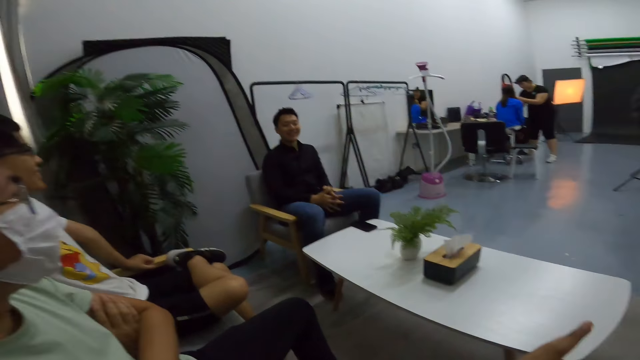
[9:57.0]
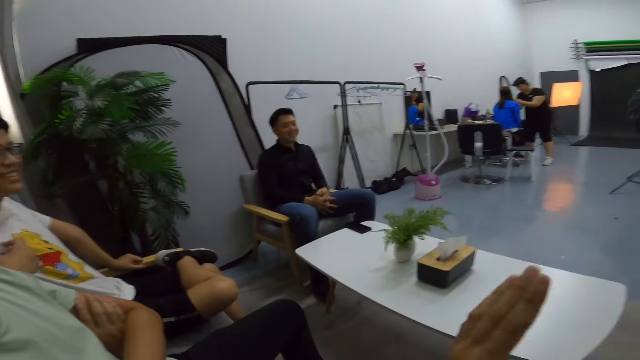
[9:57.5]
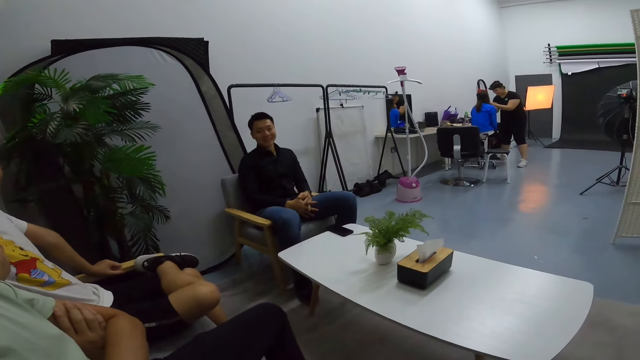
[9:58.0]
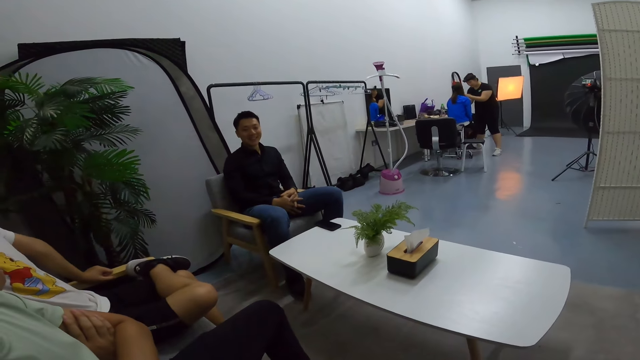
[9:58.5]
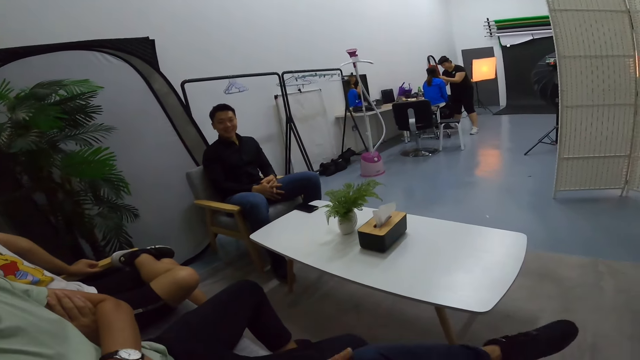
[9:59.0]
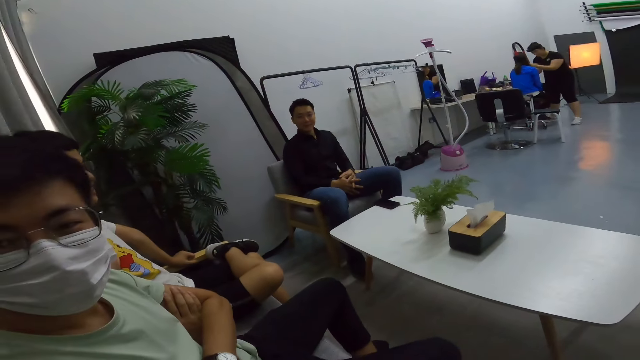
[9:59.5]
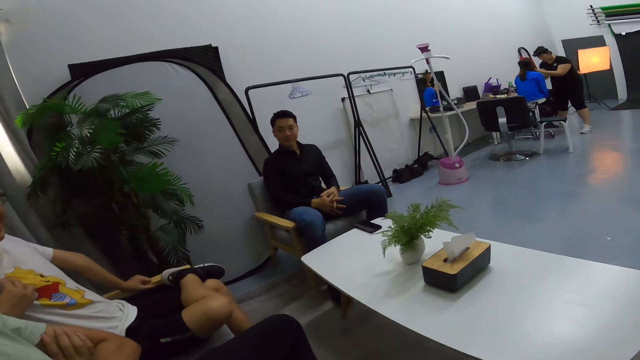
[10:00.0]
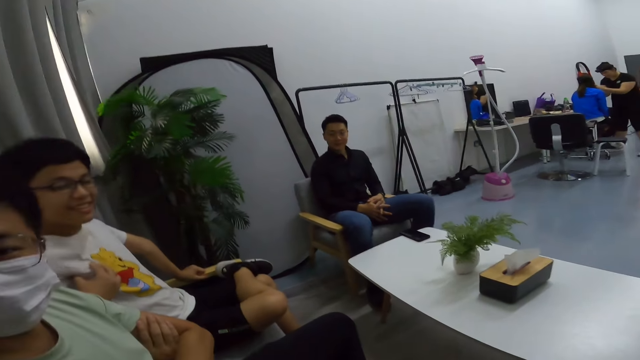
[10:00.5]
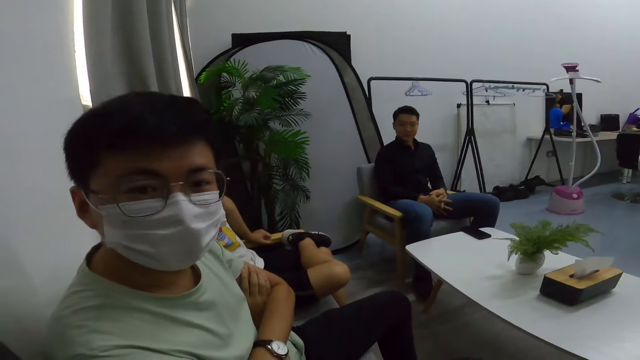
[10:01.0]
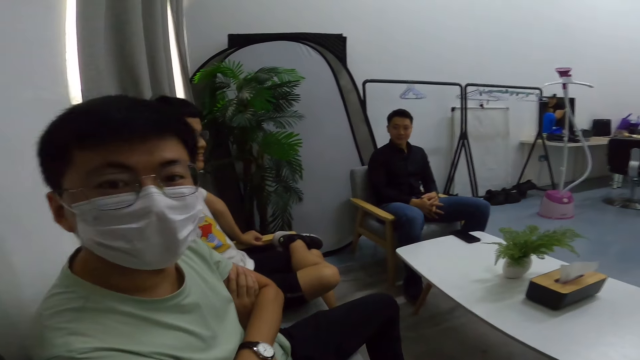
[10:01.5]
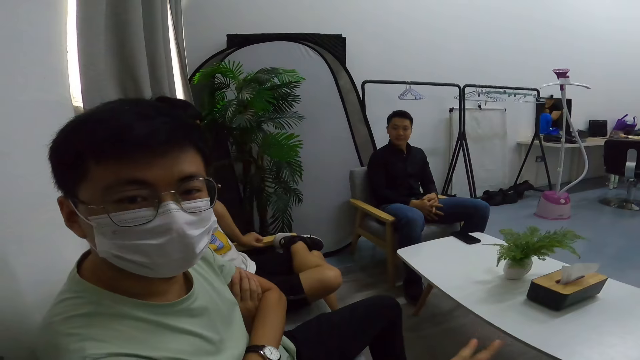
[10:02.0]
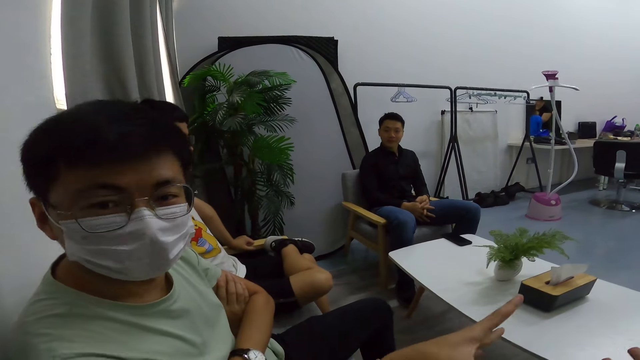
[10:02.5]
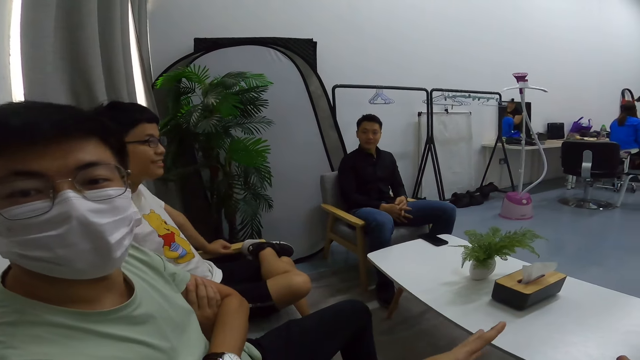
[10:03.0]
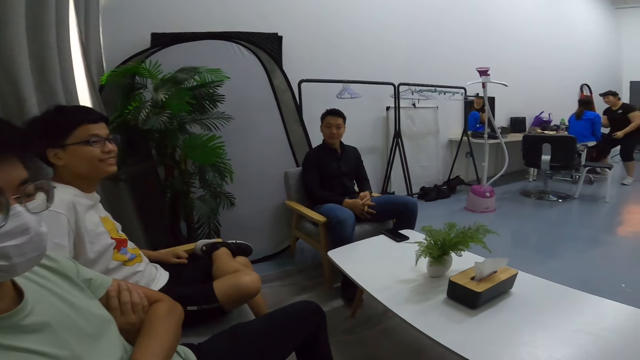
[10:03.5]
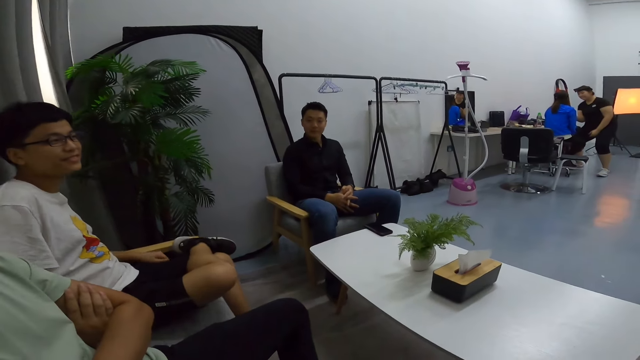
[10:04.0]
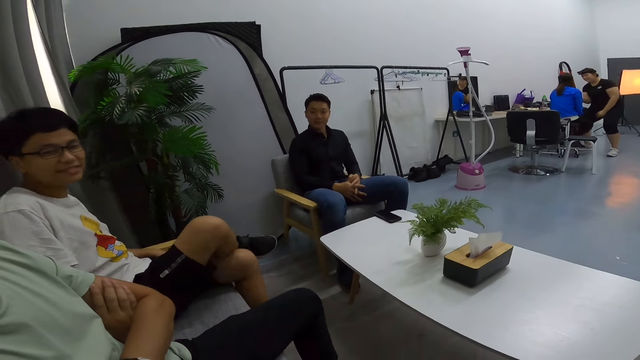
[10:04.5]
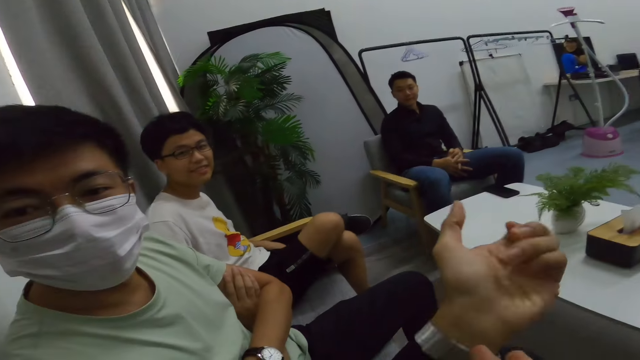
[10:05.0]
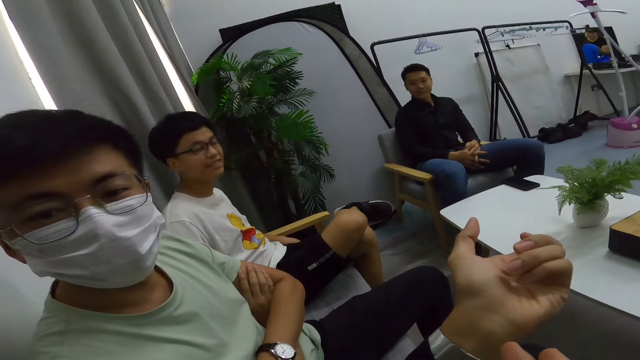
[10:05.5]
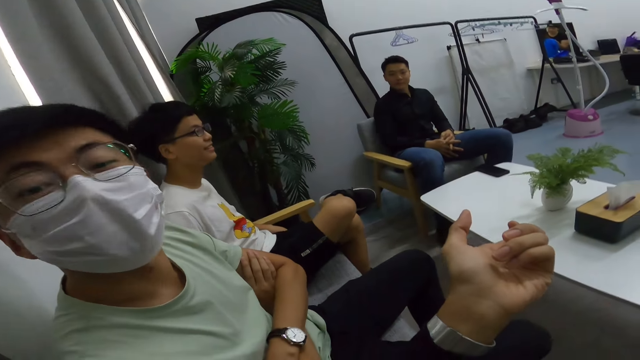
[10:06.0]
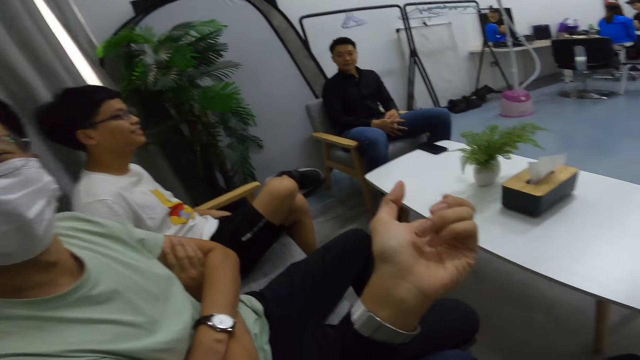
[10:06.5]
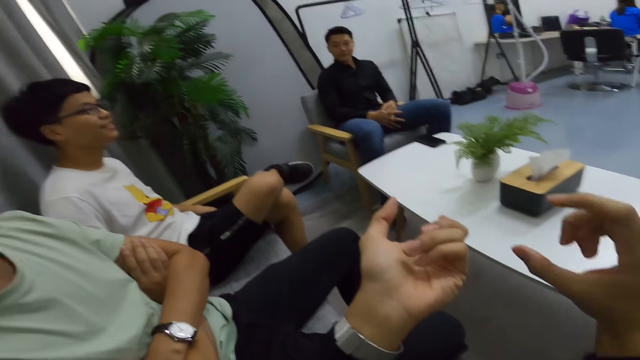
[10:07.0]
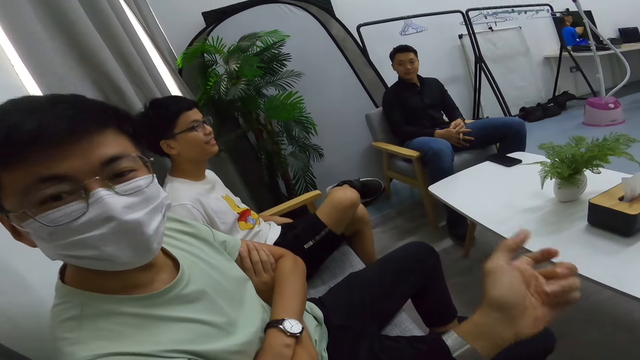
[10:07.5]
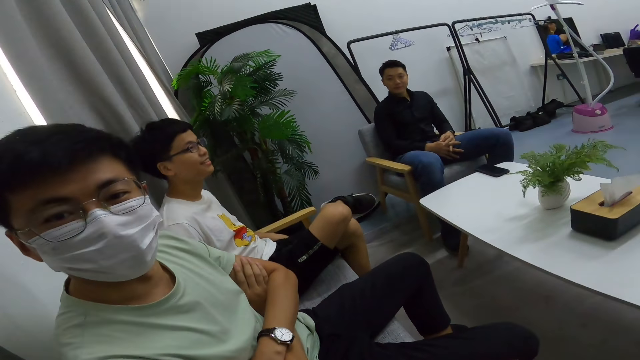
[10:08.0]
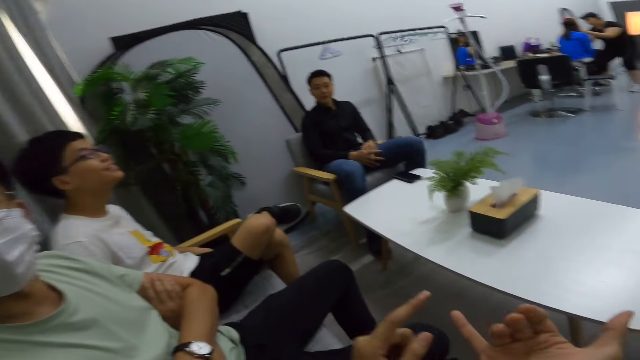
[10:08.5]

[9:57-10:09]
The camera wearer talks to two people.

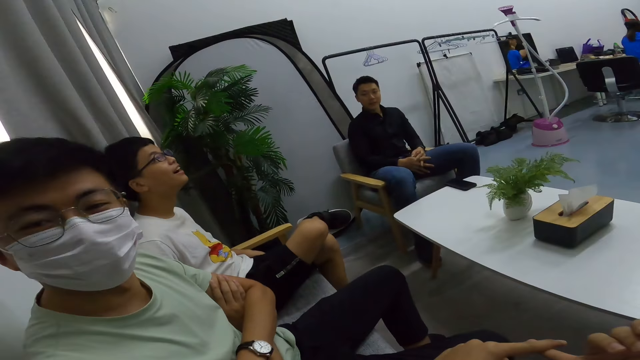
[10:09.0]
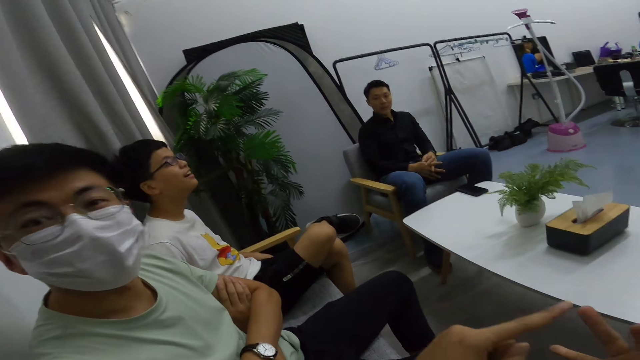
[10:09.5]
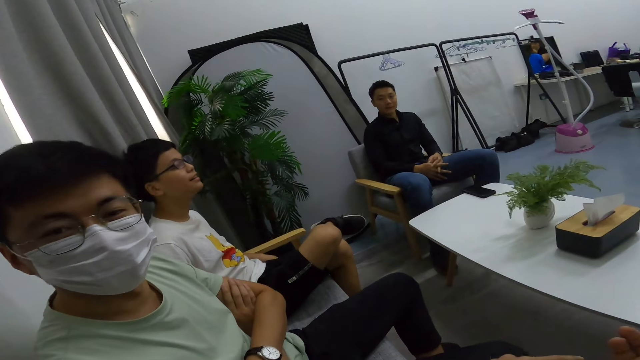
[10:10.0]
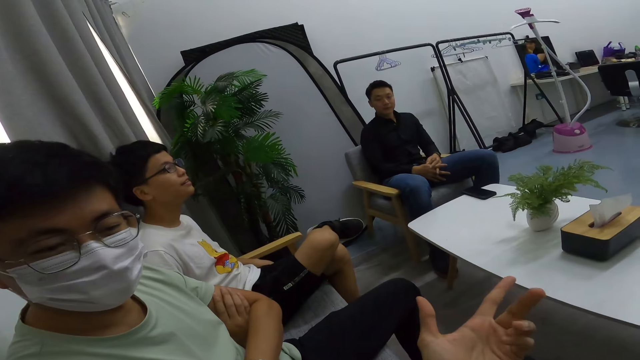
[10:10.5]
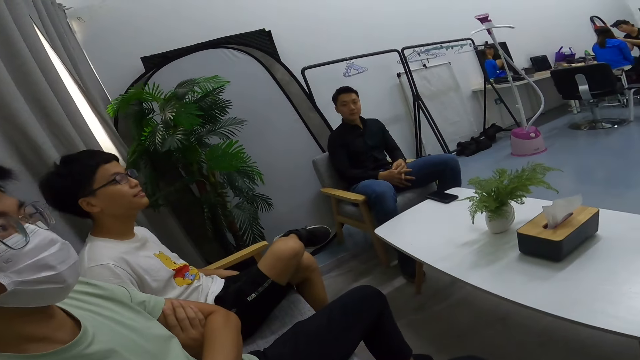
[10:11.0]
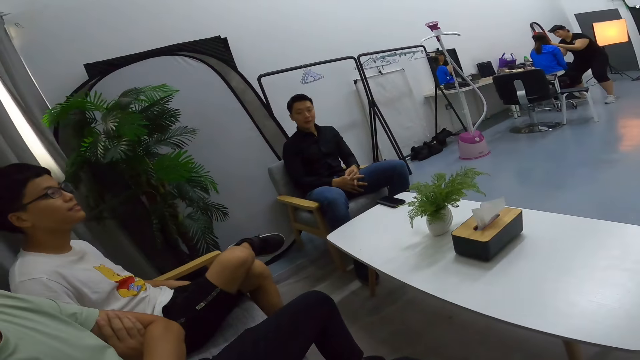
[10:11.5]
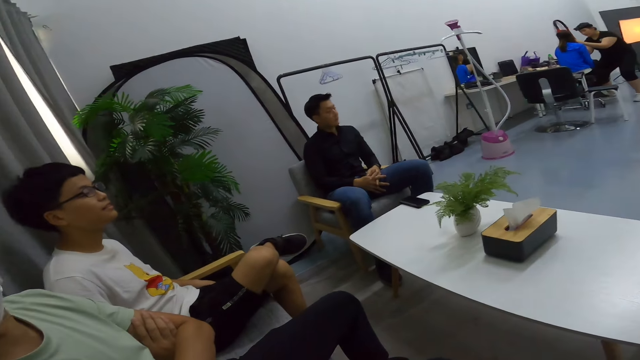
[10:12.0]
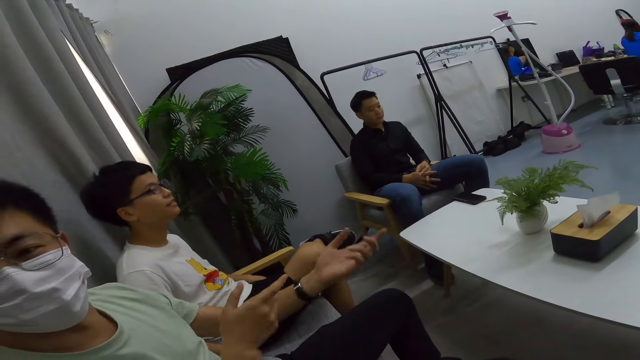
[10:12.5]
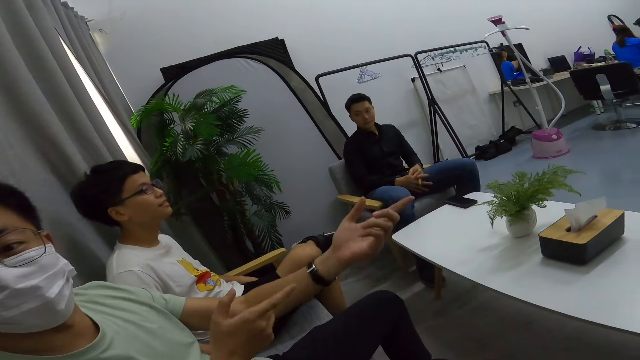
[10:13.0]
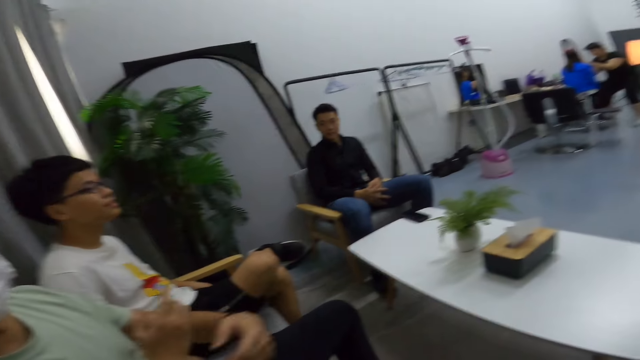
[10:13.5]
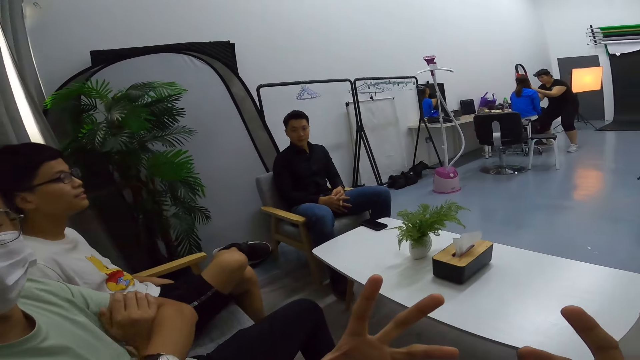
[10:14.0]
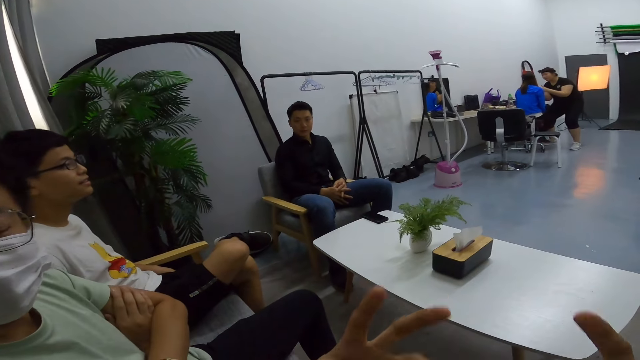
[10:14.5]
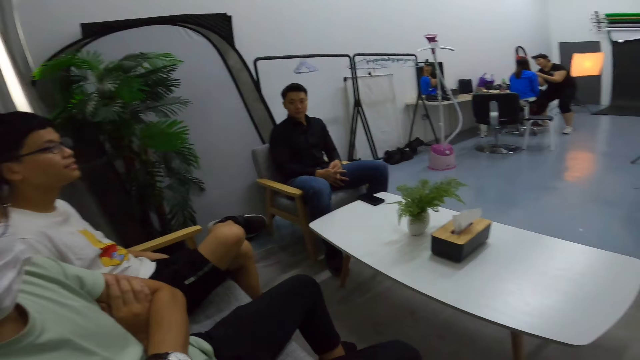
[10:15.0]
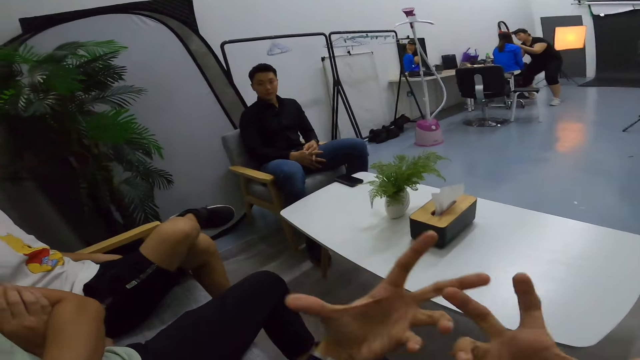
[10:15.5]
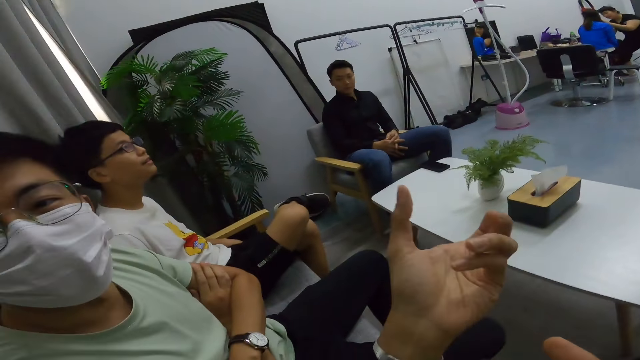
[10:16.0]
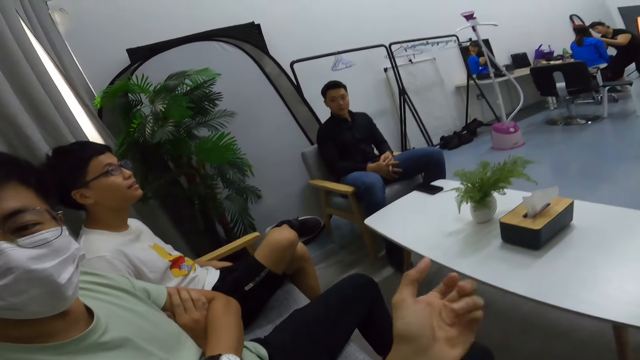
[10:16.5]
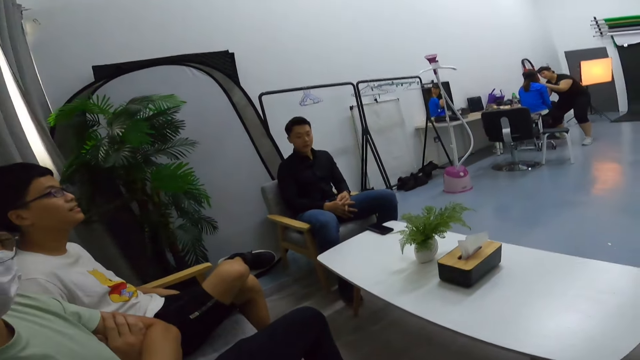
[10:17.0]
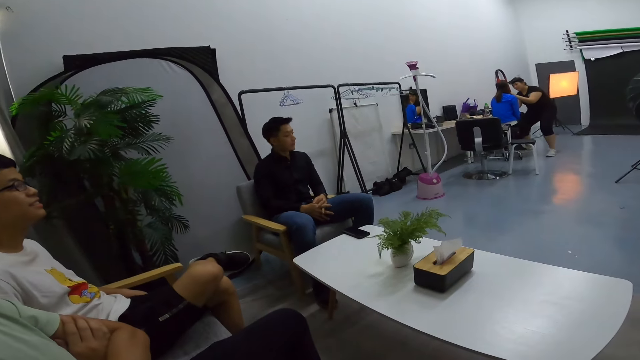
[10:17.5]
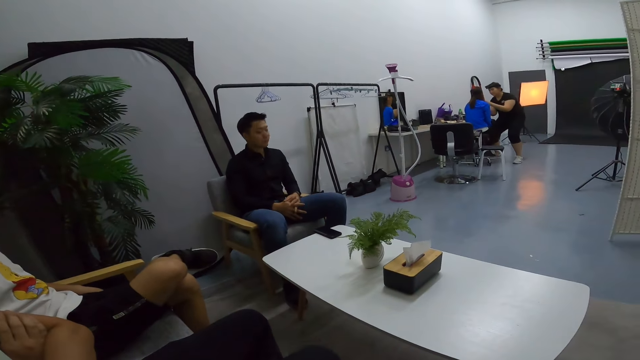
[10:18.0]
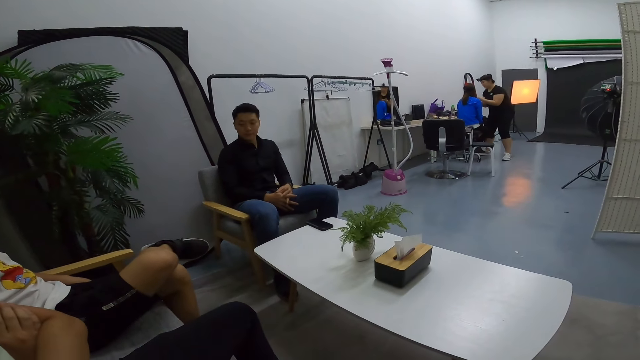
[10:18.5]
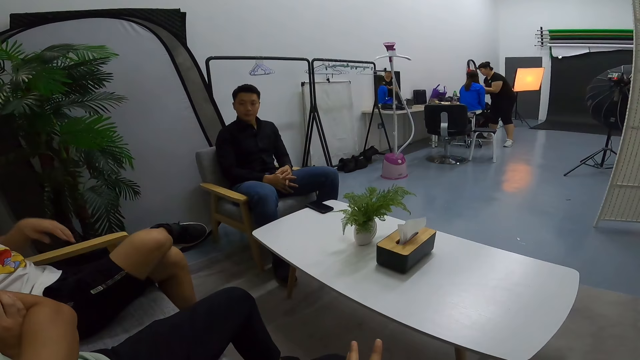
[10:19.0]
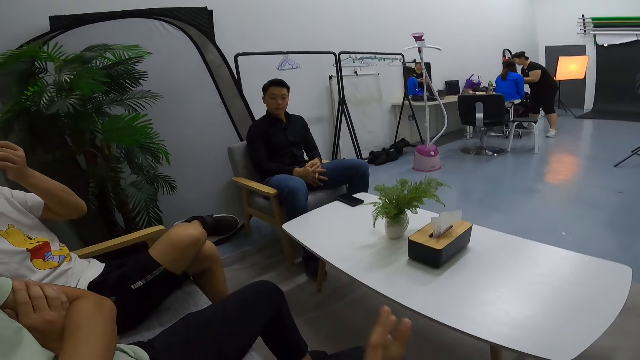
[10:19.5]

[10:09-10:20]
A man talks to the camera wearer. The man gestures with his hands as they converse, and folds his hands as they converse. The camera wearer talks to the man. He gestures with his hand as he talks.
